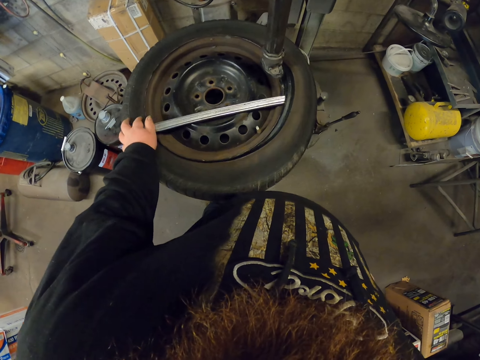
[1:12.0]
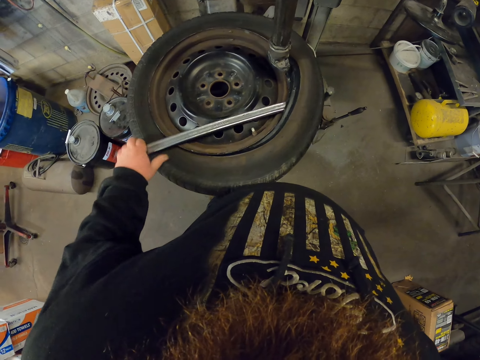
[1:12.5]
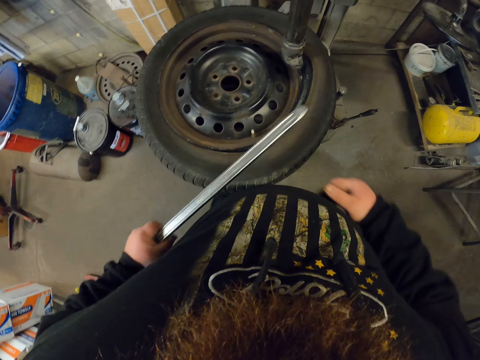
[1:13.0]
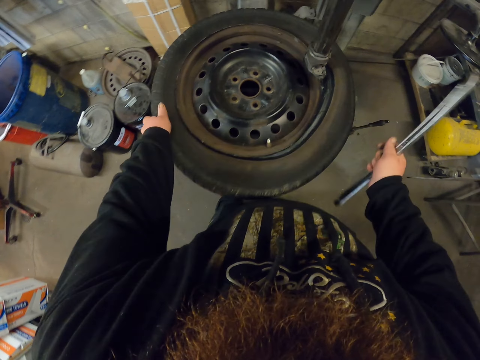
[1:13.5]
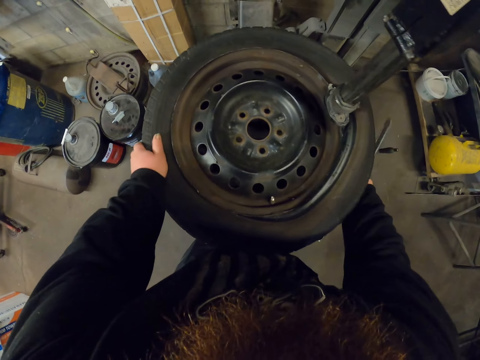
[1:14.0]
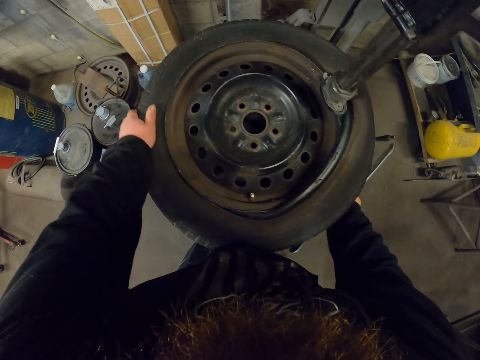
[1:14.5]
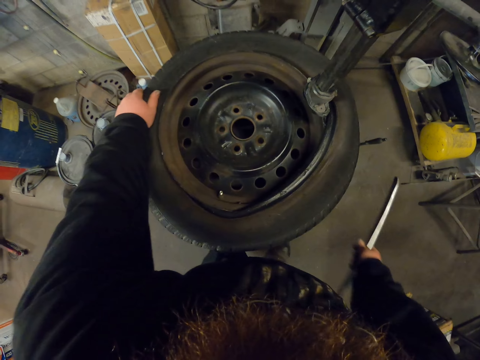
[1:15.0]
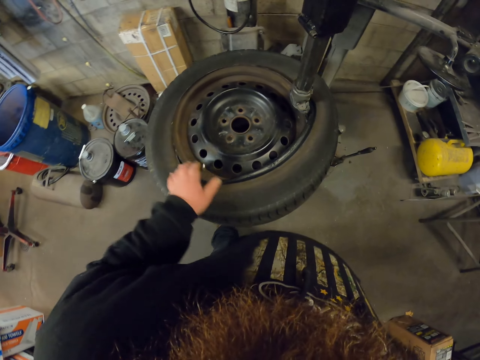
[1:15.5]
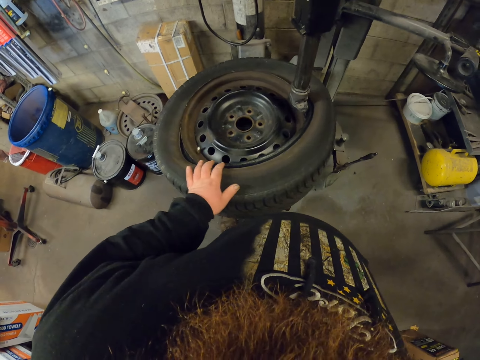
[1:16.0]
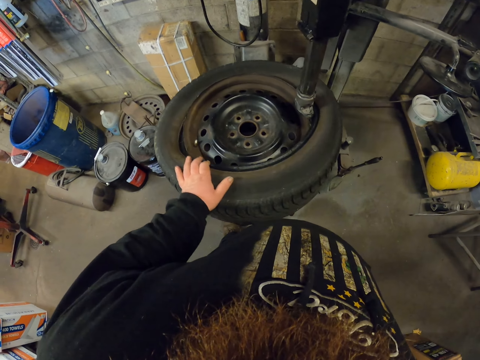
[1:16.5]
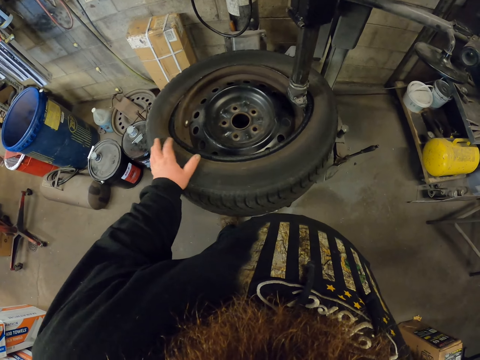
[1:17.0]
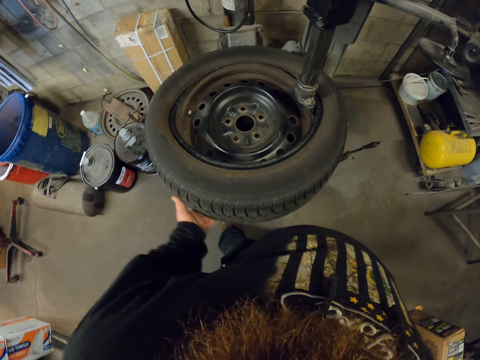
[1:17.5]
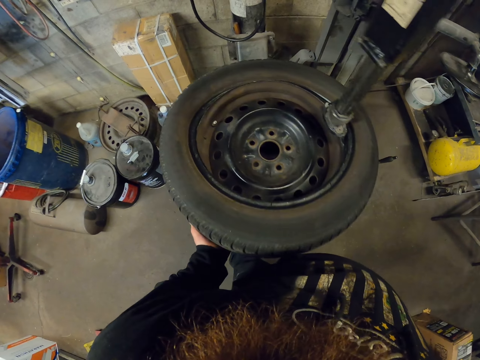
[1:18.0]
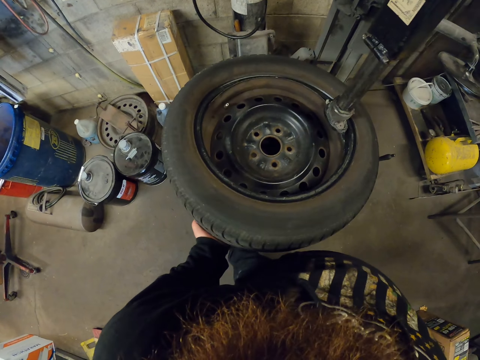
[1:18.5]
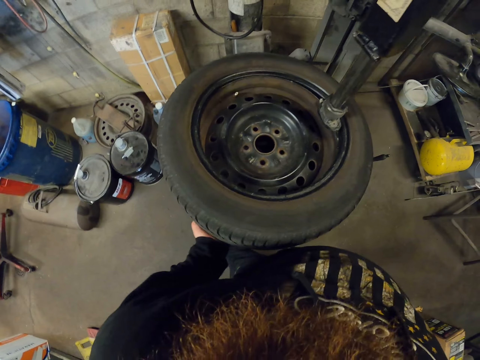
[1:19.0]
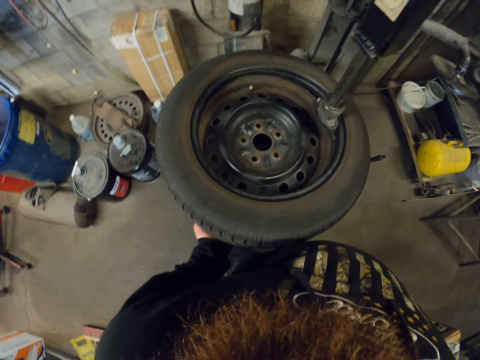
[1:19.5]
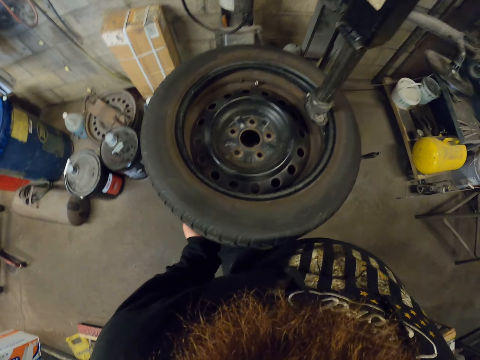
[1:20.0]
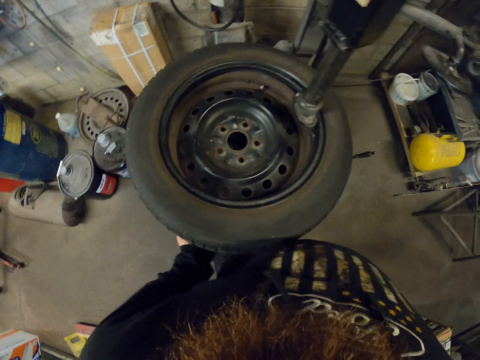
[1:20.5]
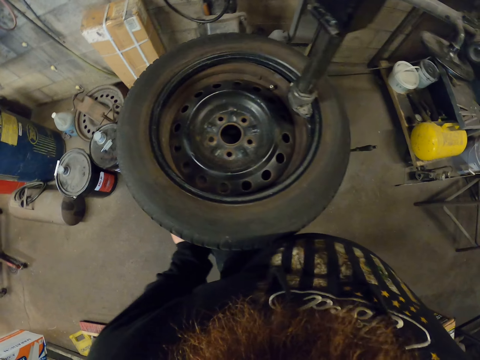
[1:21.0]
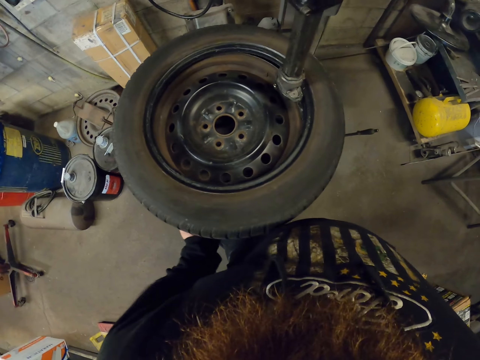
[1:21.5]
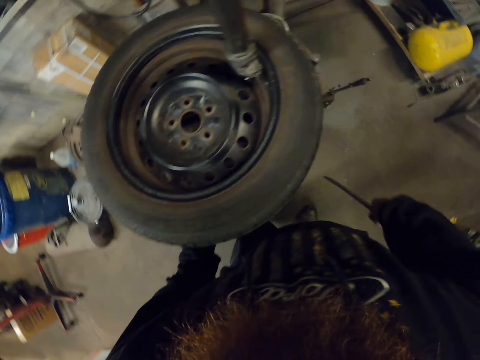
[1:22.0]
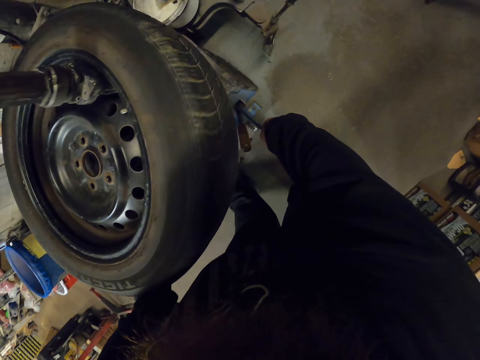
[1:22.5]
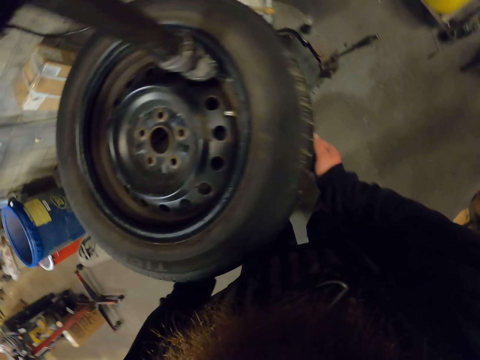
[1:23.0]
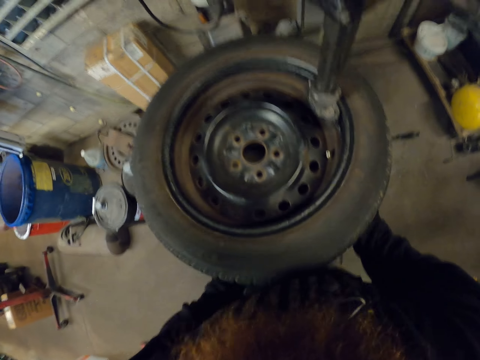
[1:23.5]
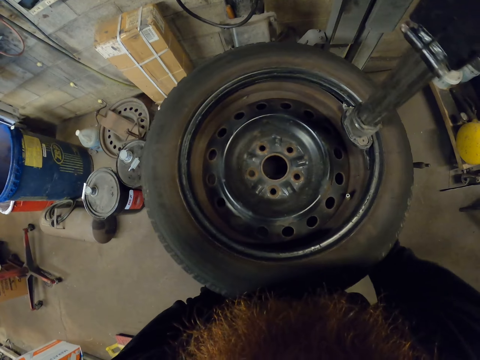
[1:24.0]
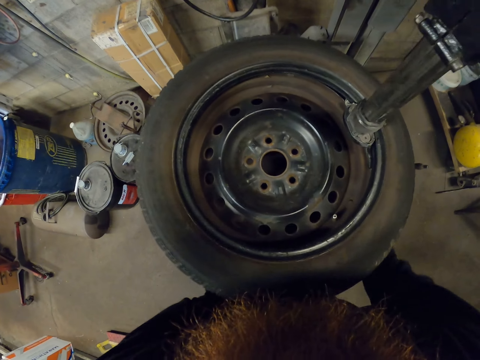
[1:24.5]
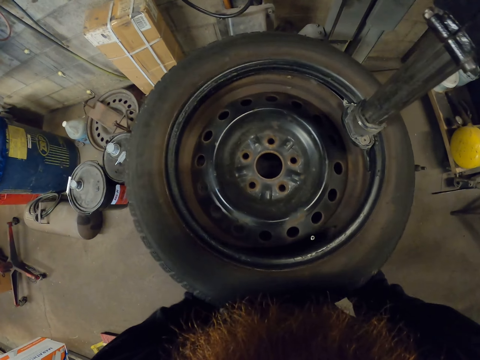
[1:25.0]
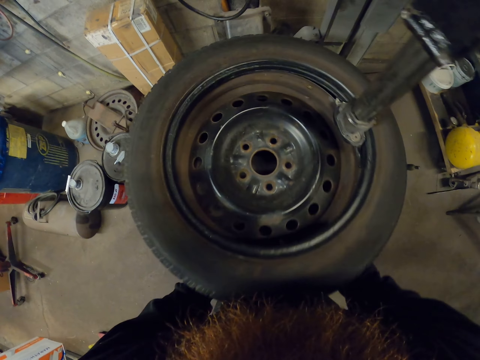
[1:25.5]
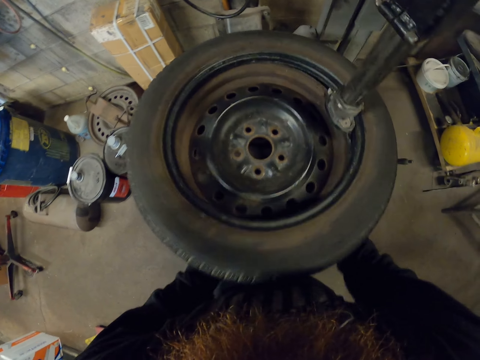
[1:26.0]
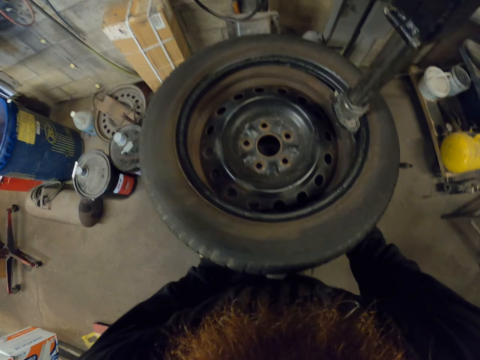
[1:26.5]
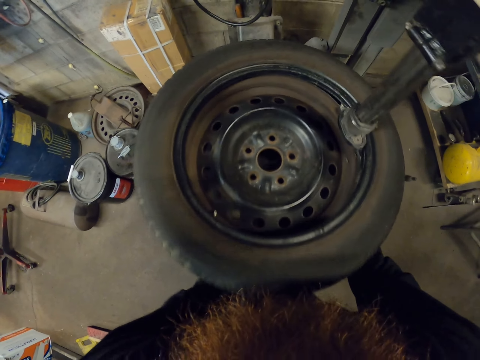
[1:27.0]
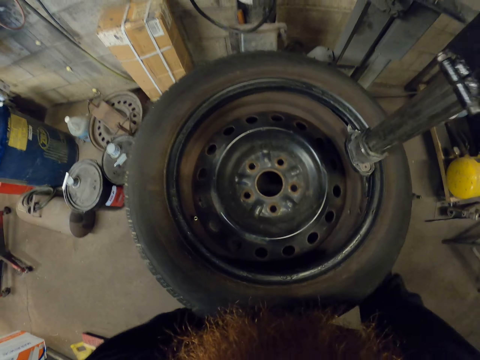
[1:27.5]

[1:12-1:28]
The camera wearer rotates the wheel with a tyre crowbar or wheel spanner. They remove the wheel spanner from the wheel. They pass the tyre crowbar to the right hand. They rotate the wheel on the bead breaker. They put the wheel spanner down on the ground. They rotate the wheel on the bead breaker.

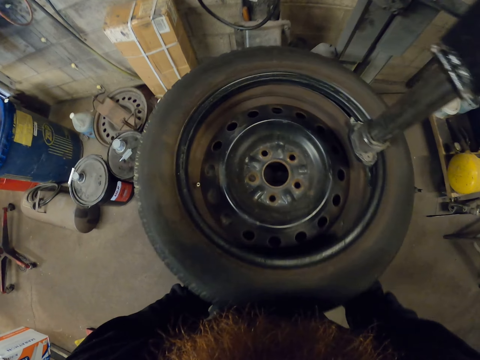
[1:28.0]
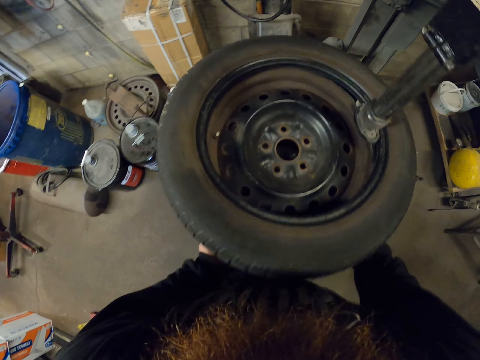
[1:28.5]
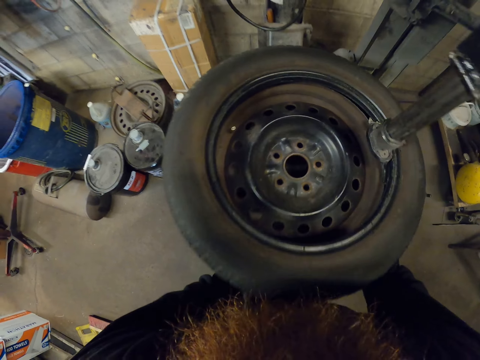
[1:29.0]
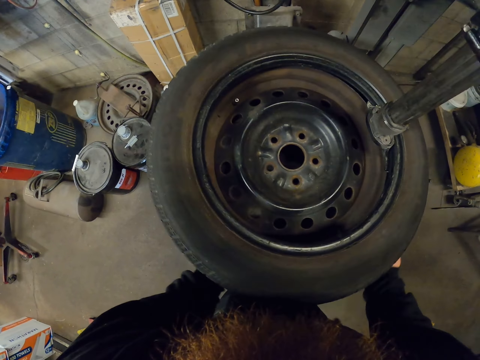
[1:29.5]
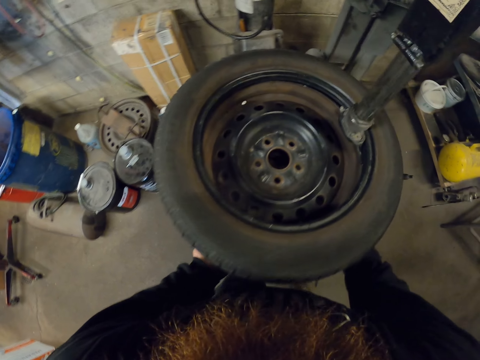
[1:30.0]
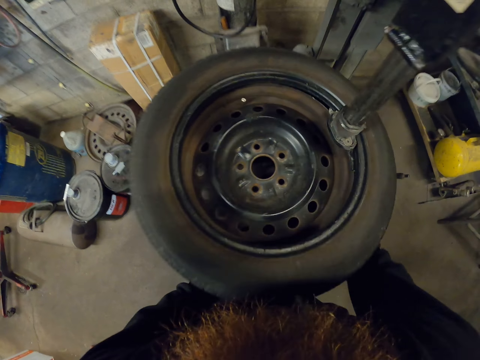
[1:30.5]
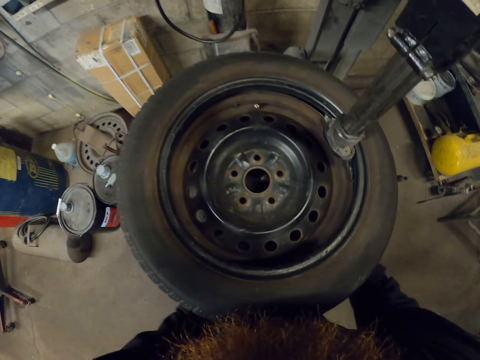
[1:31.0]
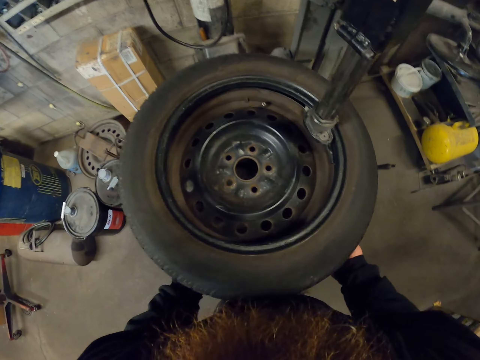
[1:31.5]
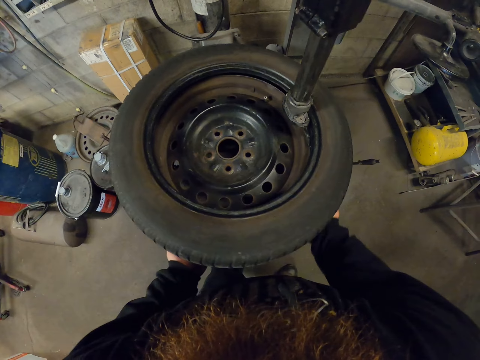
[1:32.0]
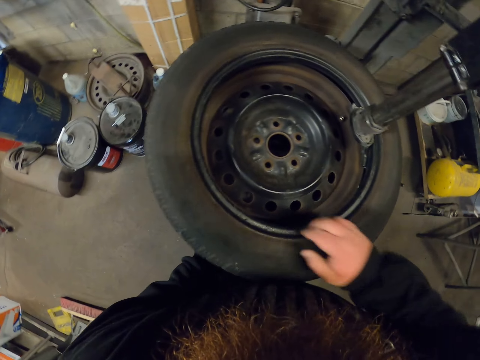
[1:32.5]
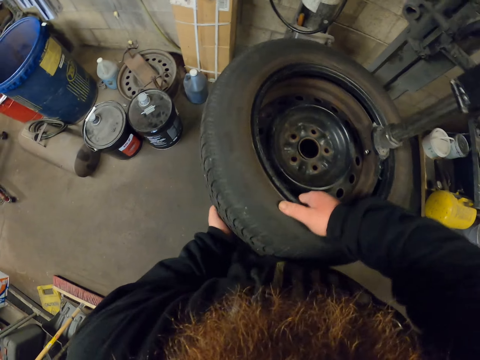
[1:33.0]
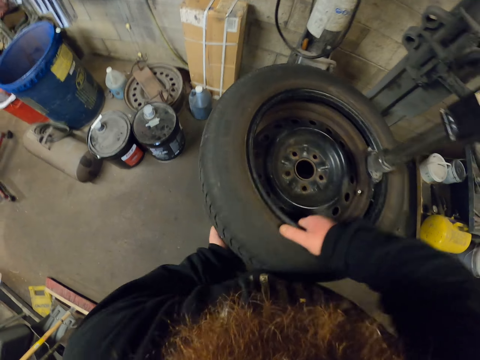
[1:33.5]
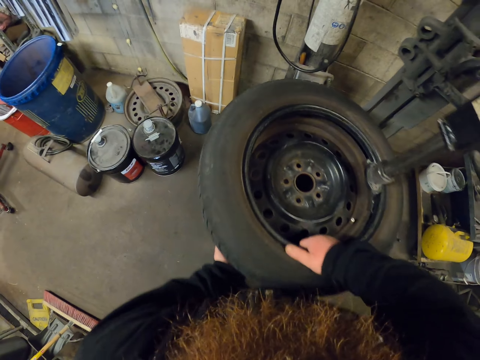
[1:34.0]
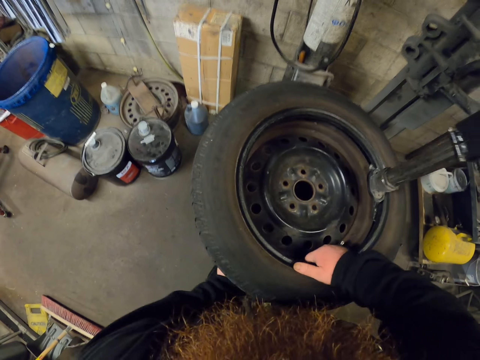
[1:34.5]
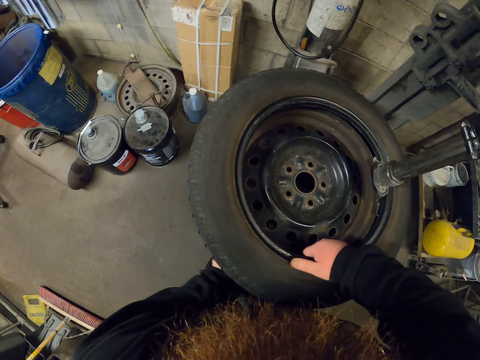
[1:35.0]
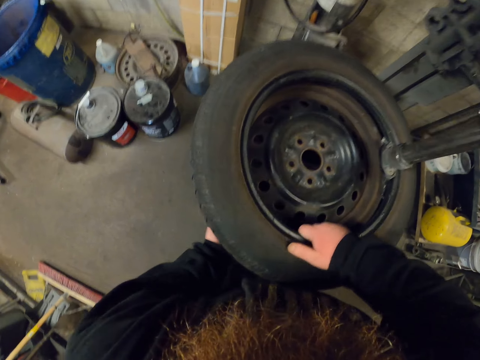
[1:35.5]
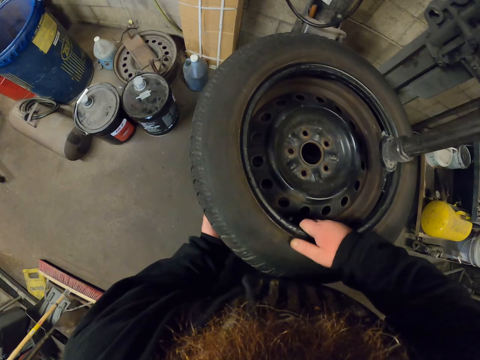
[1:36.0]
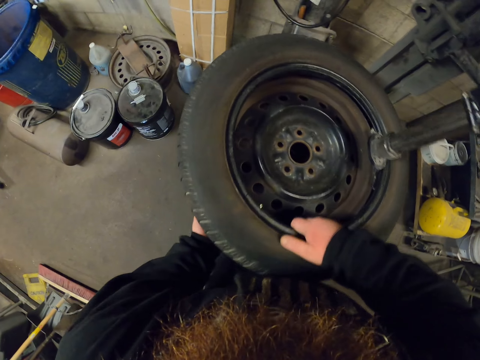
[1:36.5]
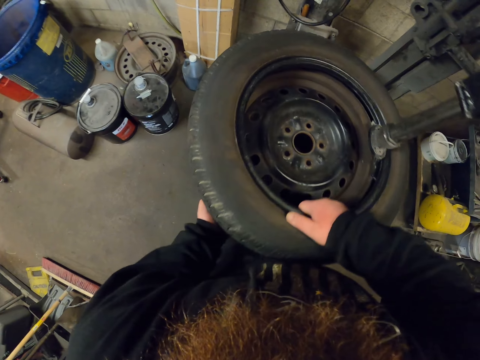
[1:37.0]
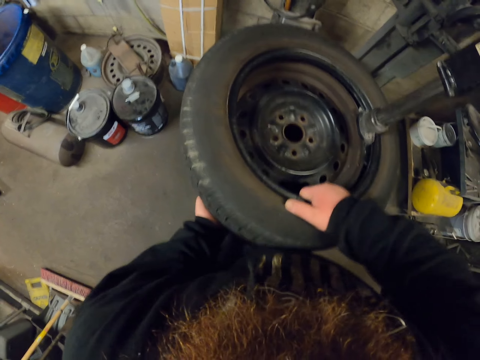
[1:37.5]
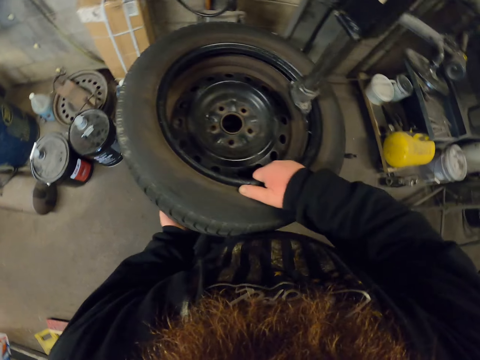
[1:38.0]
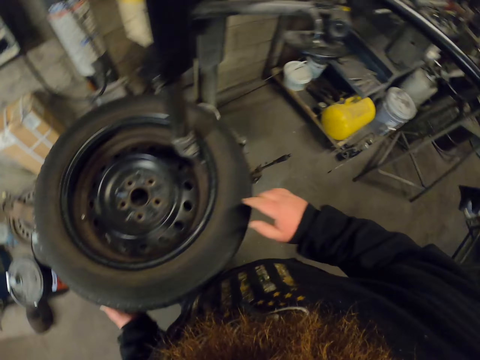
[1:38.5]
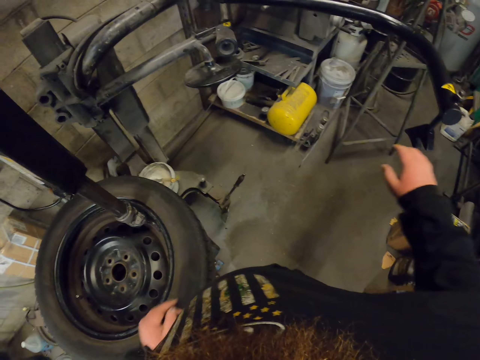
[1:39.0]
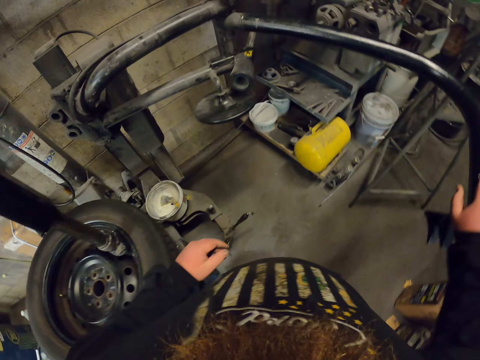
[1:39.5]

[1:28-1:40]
The camera wearer holds the right arm control. They make a step.
